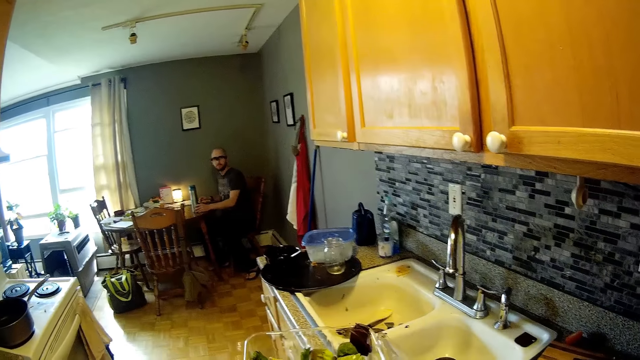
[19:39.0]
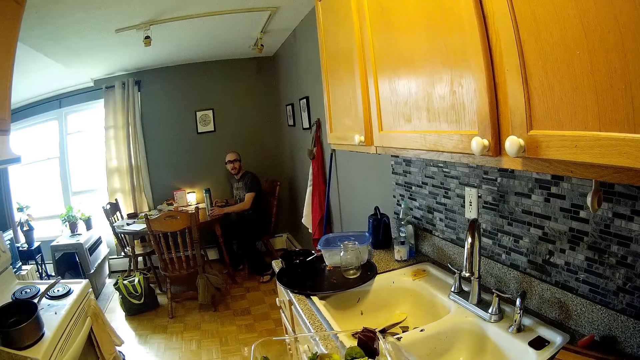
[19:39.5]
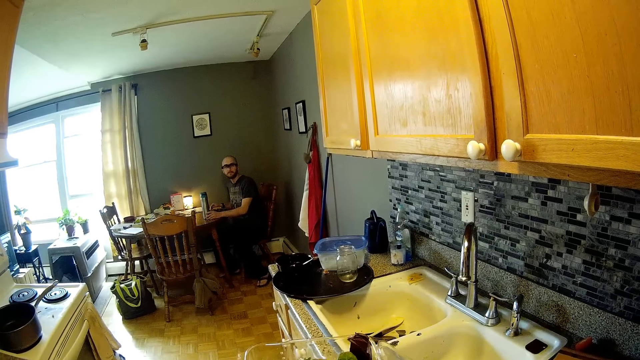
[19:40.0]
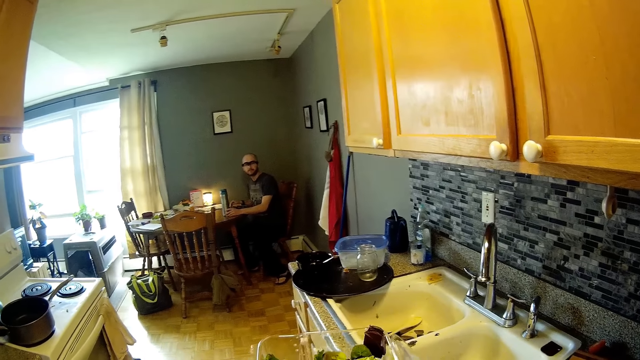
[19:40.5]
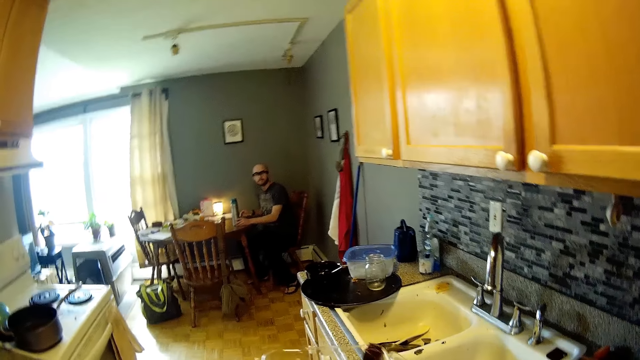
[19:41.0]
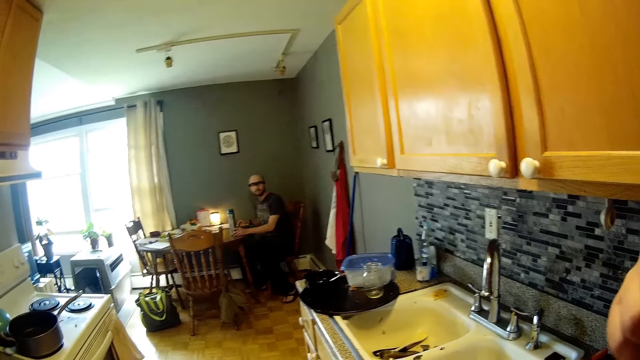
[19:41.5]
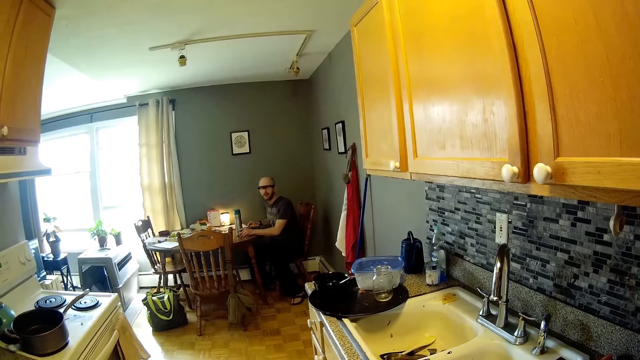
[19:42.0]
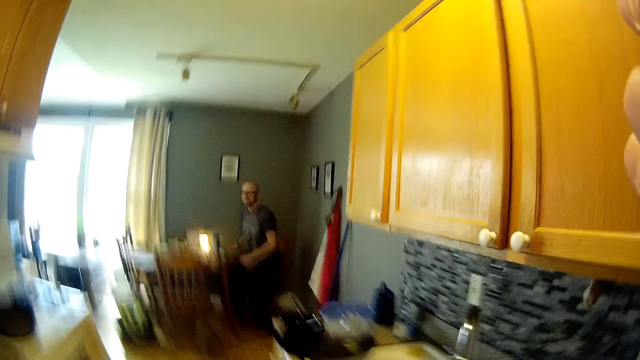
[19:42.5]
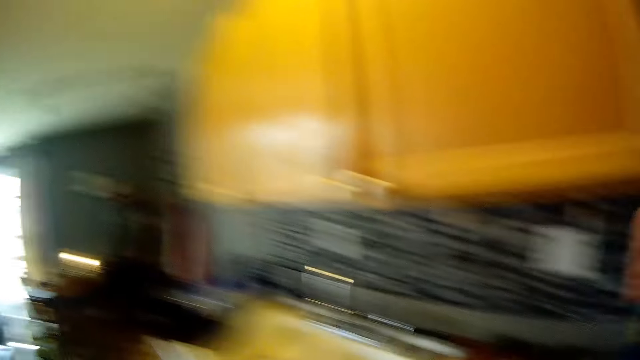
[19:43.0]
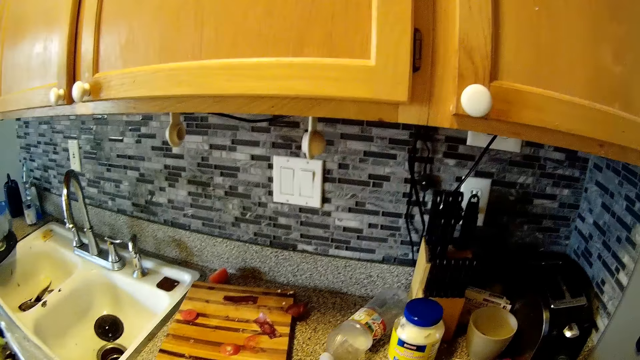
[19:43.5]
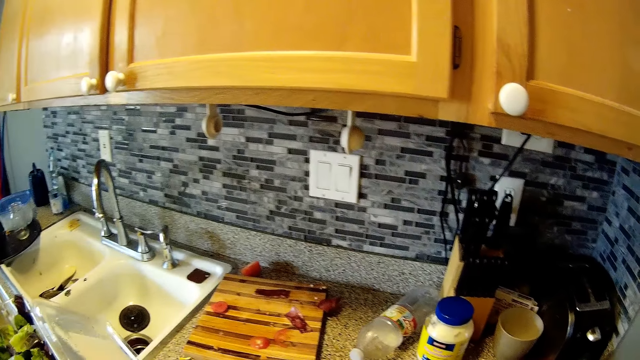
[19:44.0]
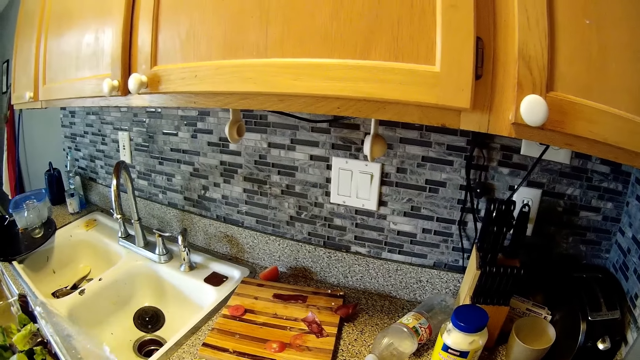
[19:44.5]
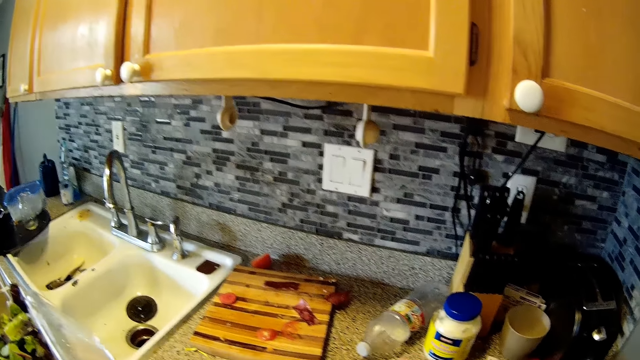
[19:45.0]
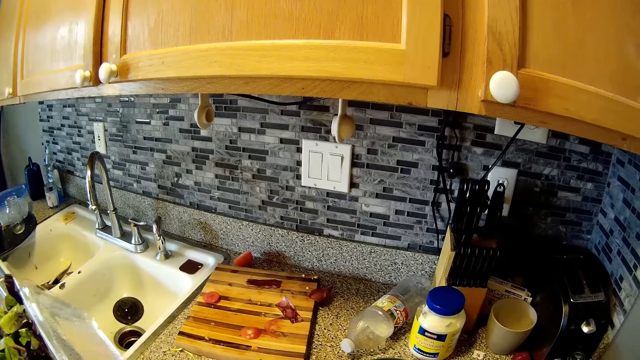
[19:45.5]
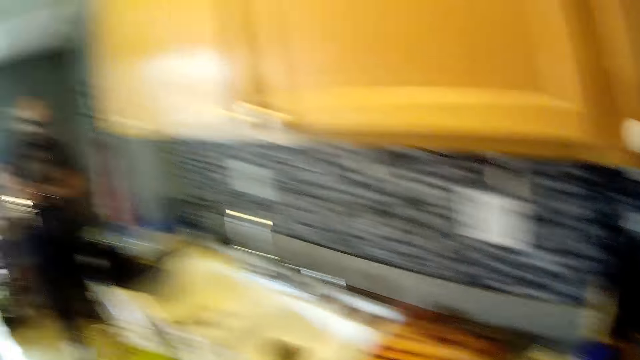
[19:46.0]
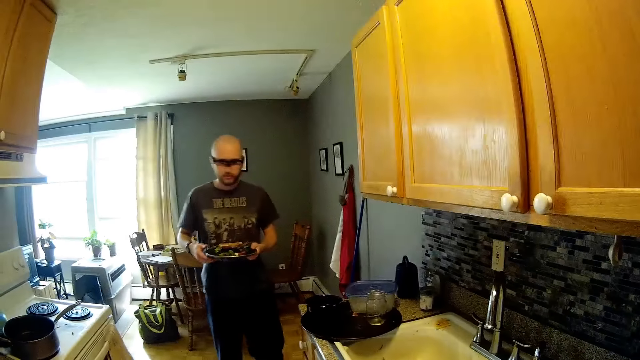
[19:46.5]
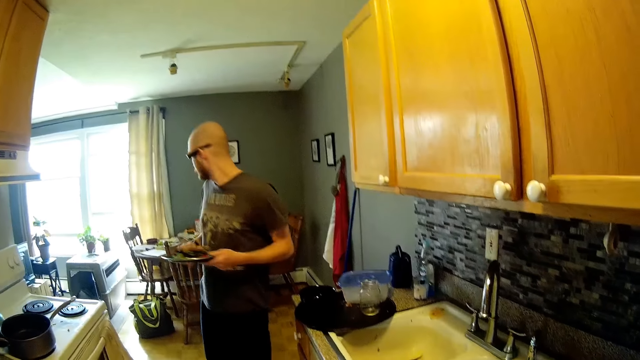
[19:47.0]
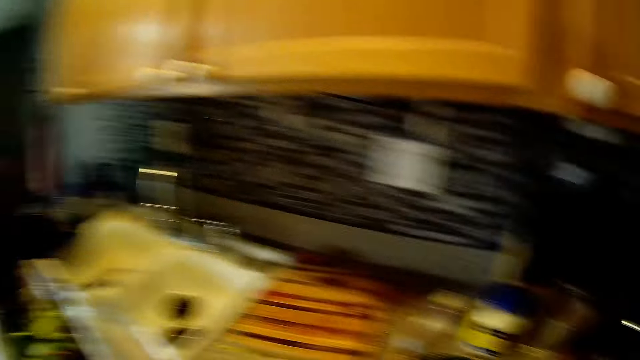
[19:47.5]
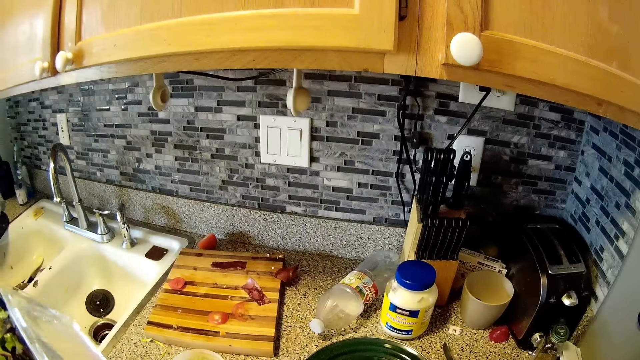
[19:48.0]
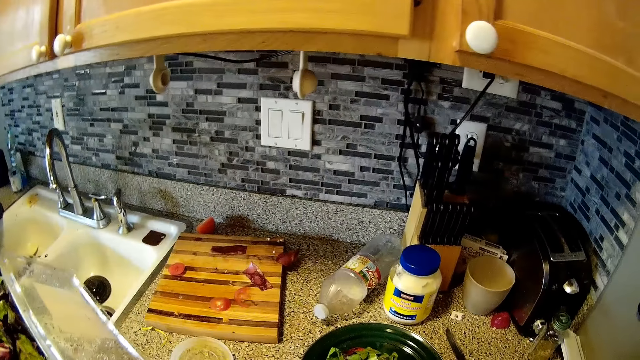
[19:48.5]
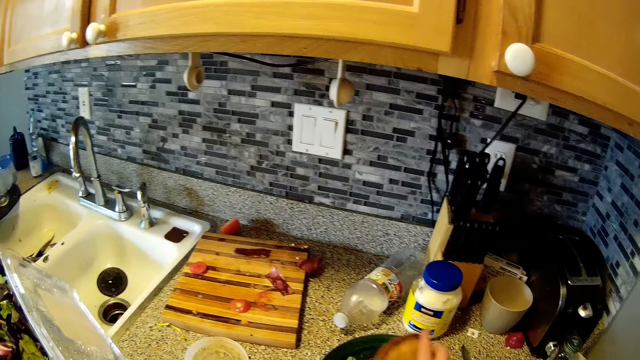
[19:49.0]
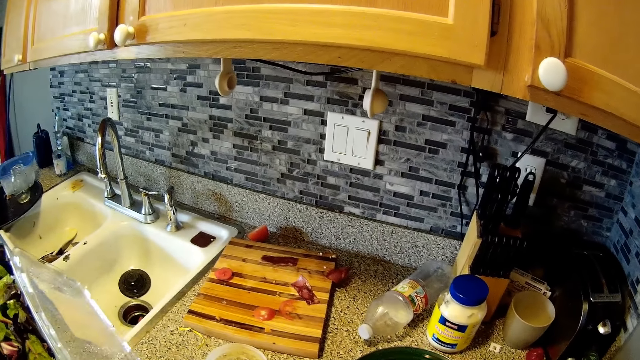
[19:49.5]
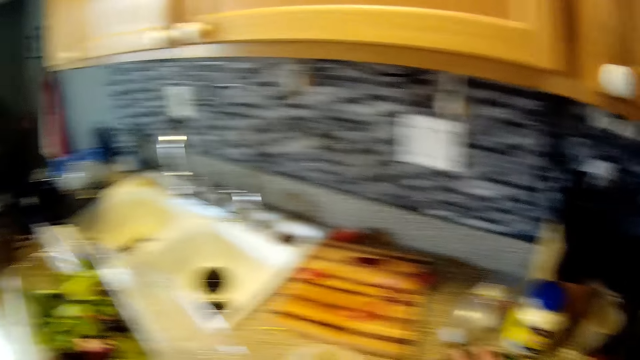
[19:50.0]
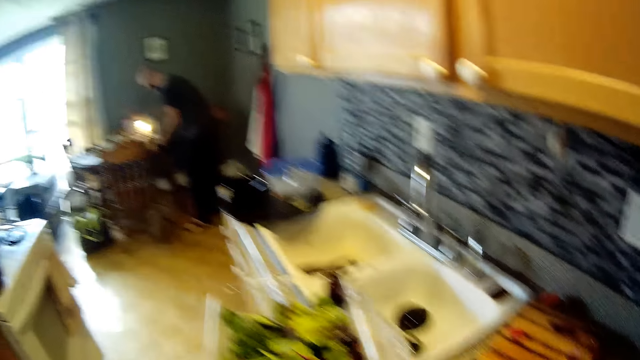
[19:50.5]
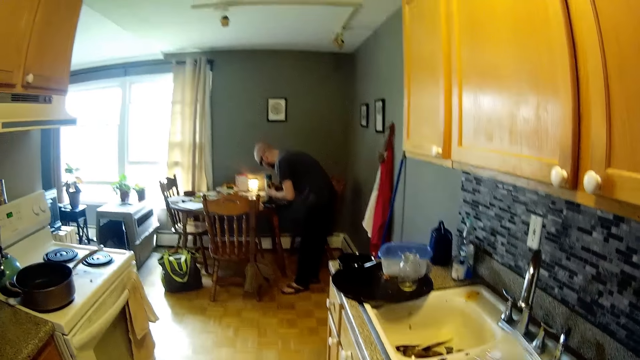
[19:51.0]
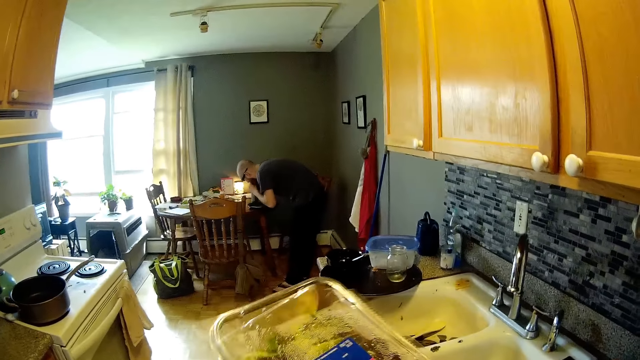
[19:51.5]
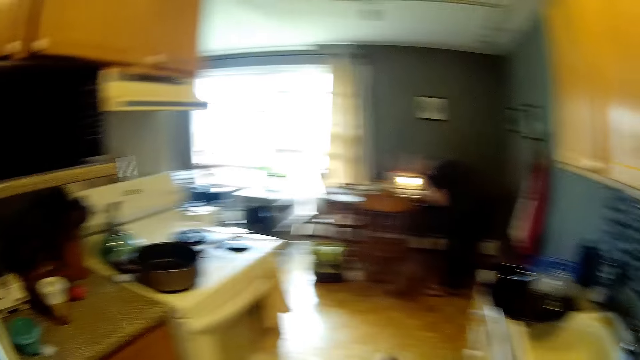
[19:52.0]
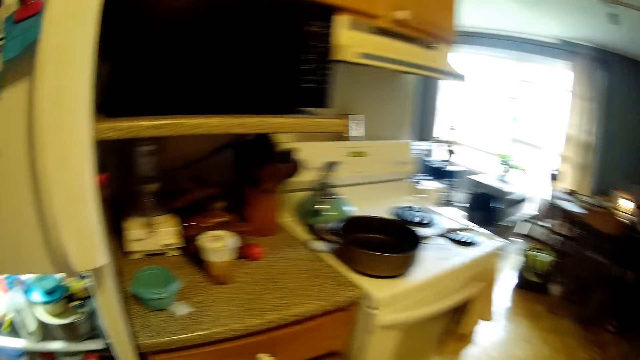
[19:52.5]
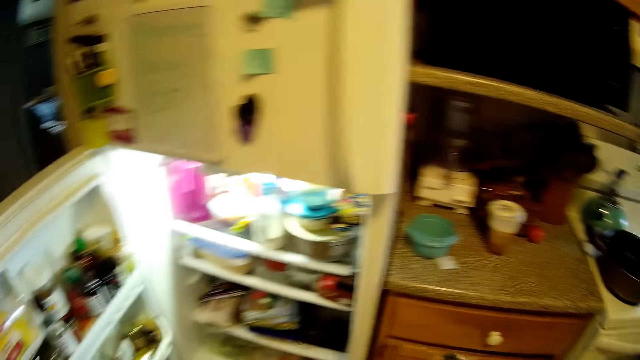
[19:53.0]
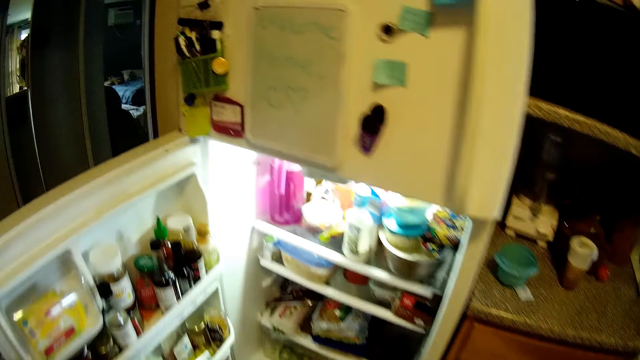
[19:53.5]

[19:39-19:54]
The man holds the water flask with his left hand on the dining. The man gets up from the dining. The man walks towards the camera wearer. The camera wearer puts the vegetables in the plate on the kitchen countertop with her right hand. The man eats bread on the dining with both hands.

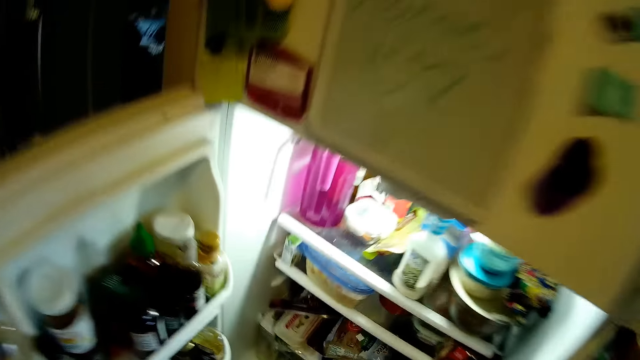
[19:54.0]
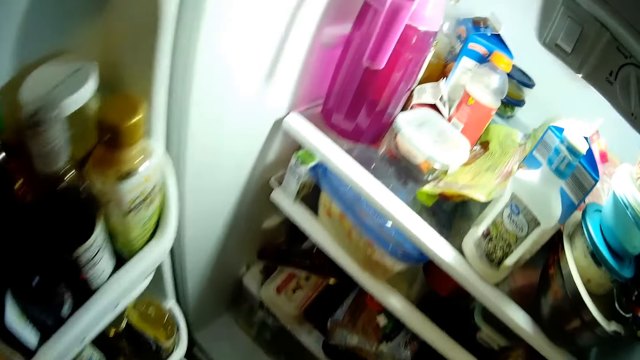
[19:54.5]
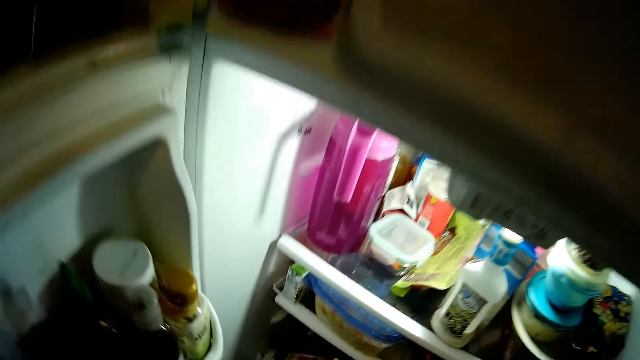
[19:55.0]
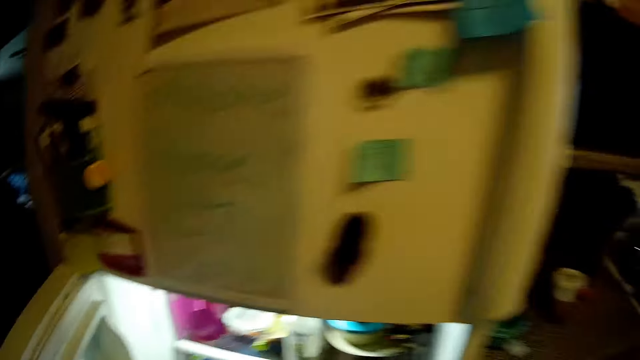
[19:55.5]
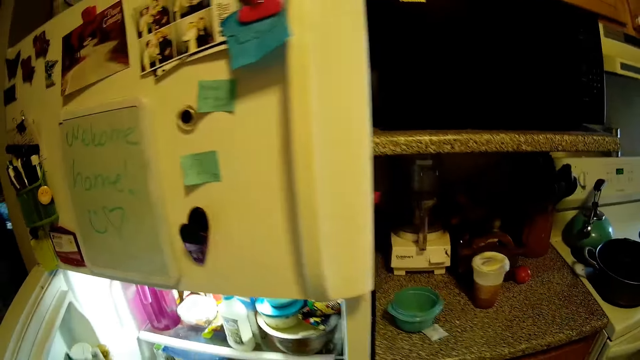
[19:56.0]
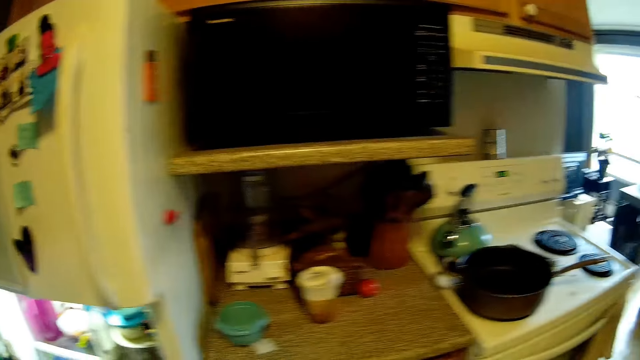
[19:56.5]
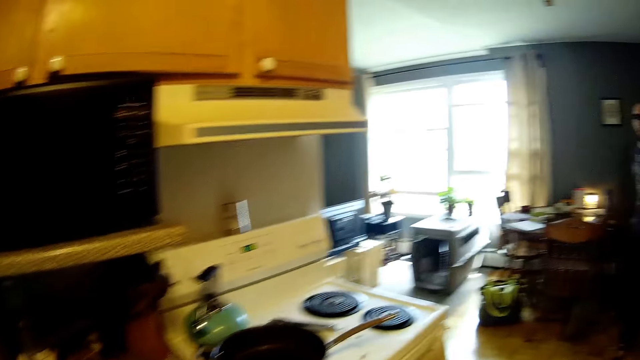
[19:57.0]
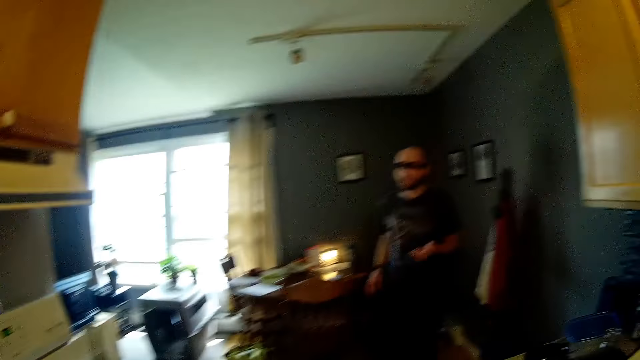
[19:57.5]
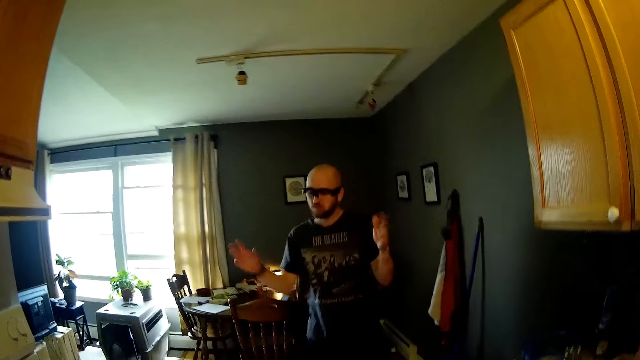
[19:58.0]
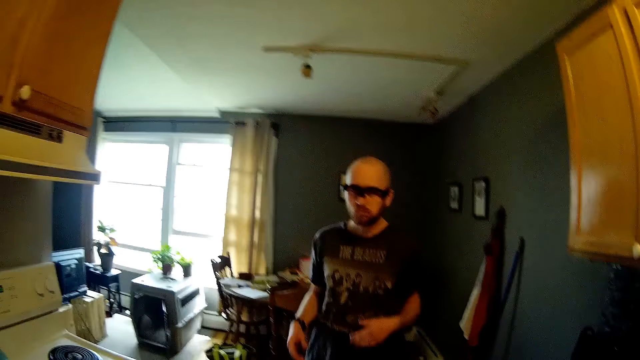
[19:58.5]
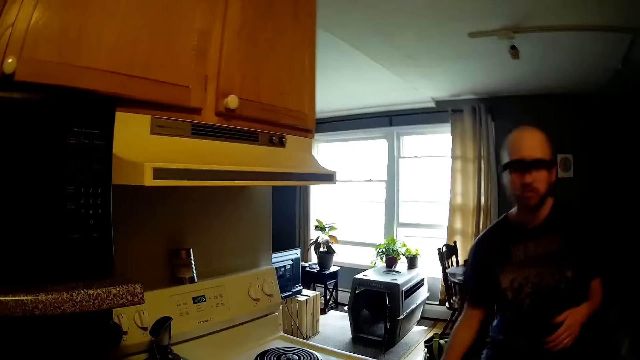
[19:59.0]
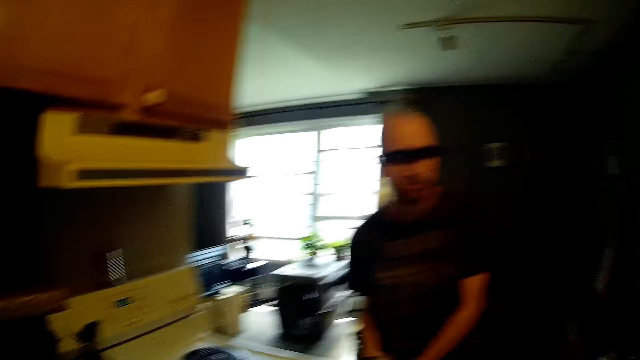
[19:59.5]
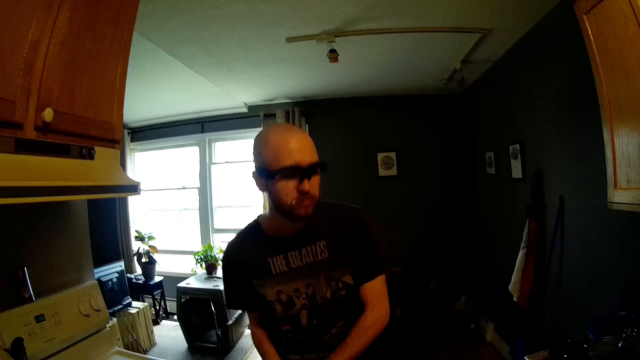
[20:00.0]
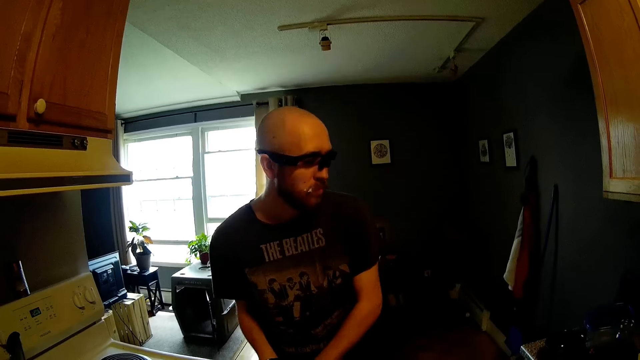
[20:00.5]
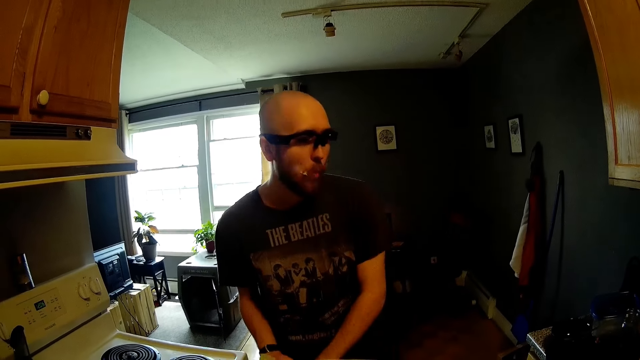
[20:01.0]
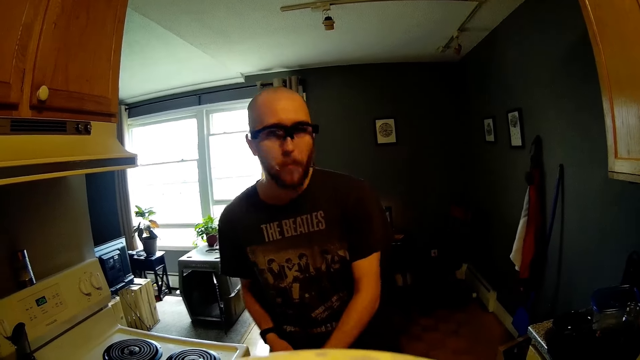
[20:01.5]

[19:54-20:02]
The camera wearer puts back the container in the fridge. They interact with the man in the kitchen. They close the fridge. The man walks towards the camera wearer. The man swings both hands.
